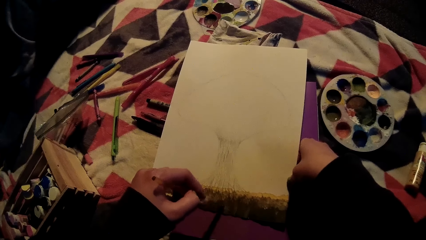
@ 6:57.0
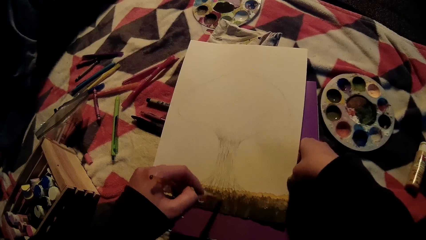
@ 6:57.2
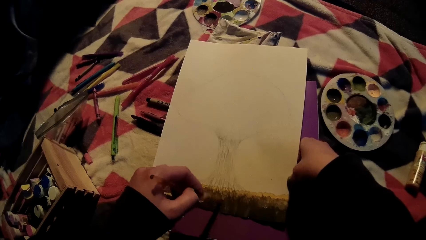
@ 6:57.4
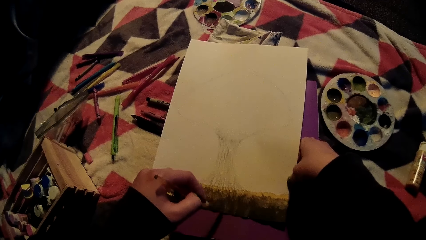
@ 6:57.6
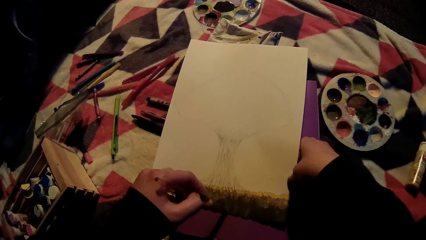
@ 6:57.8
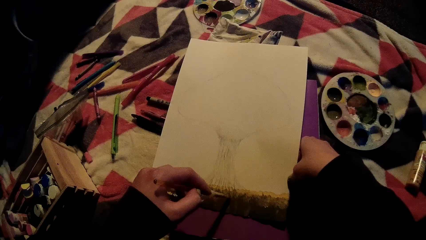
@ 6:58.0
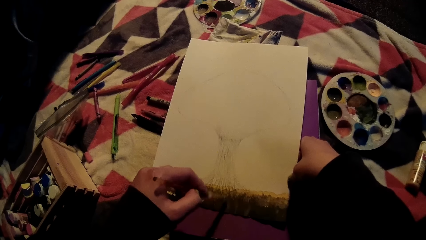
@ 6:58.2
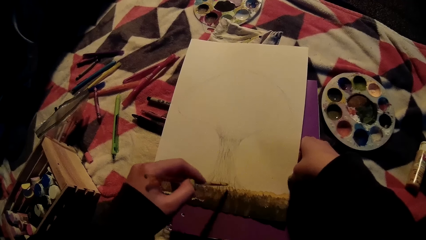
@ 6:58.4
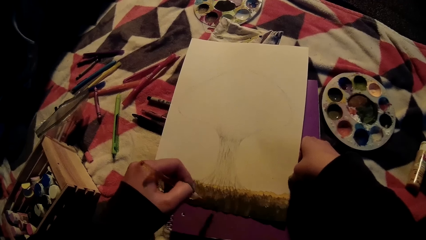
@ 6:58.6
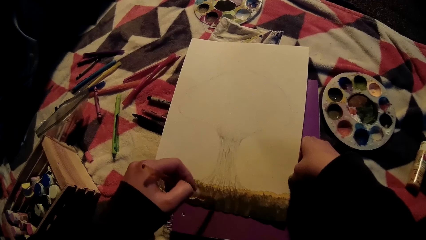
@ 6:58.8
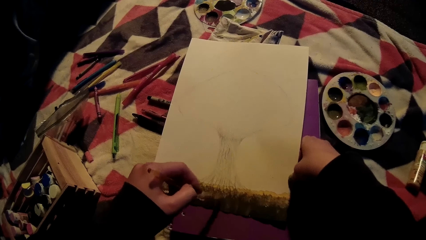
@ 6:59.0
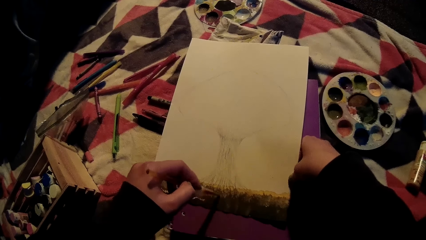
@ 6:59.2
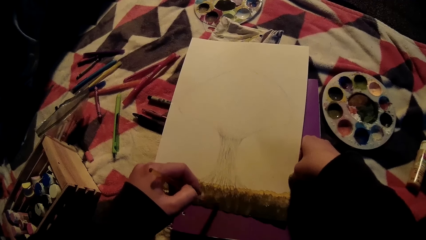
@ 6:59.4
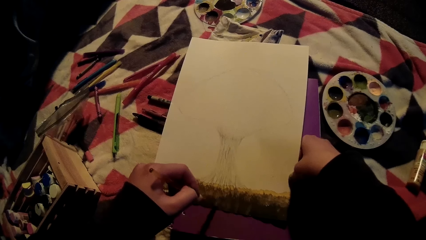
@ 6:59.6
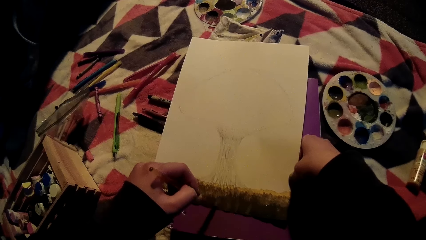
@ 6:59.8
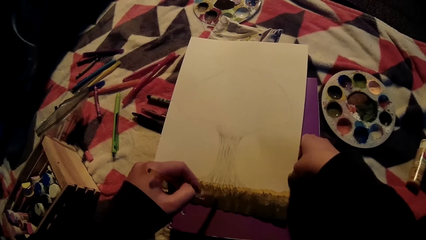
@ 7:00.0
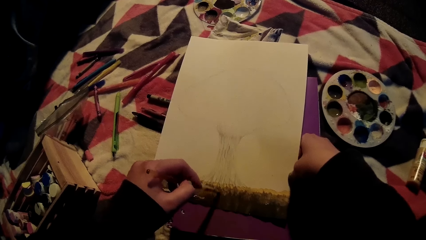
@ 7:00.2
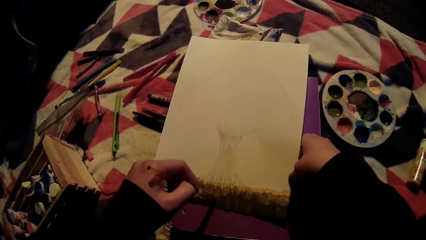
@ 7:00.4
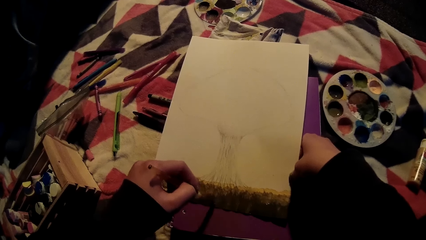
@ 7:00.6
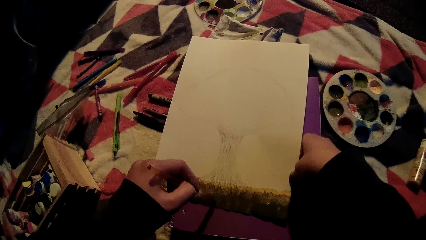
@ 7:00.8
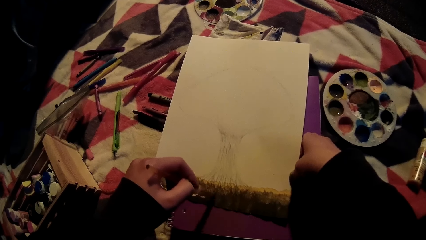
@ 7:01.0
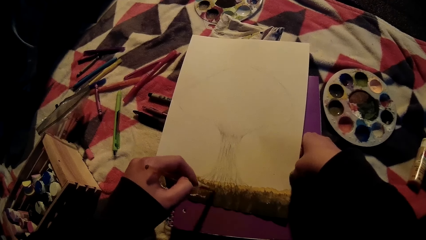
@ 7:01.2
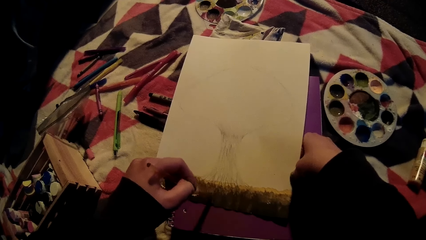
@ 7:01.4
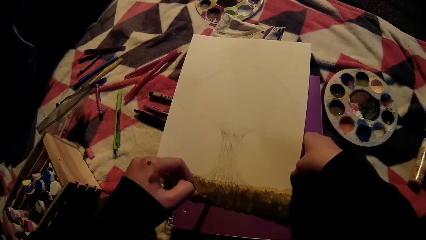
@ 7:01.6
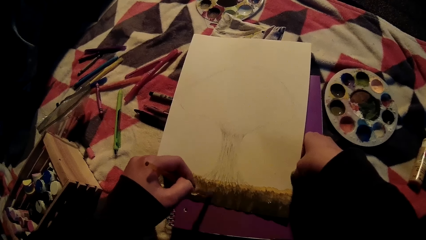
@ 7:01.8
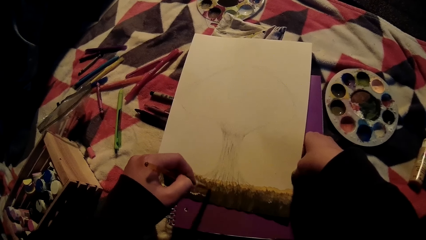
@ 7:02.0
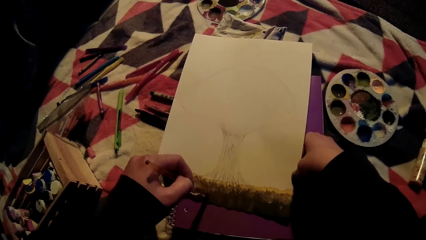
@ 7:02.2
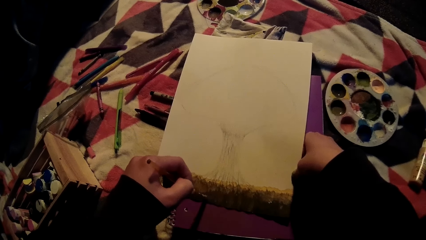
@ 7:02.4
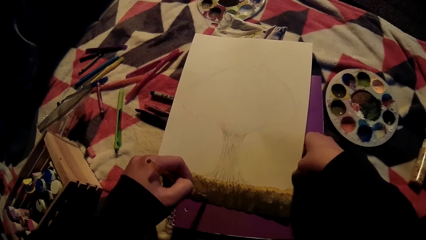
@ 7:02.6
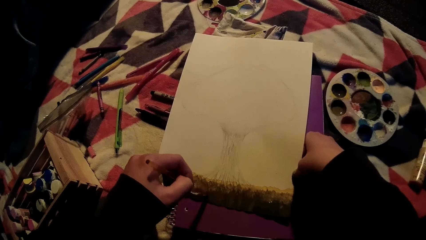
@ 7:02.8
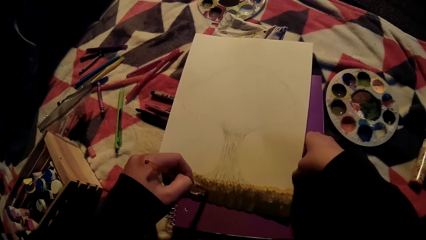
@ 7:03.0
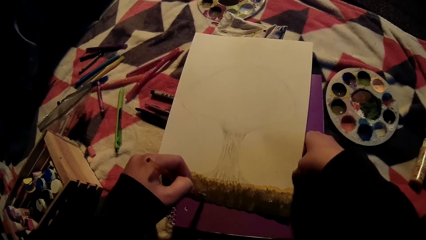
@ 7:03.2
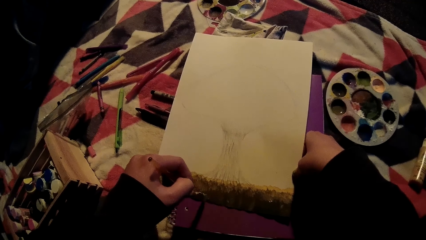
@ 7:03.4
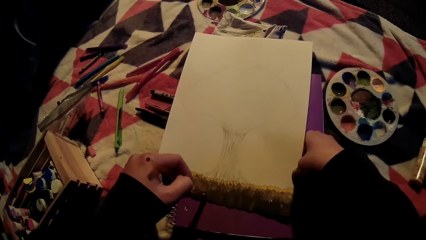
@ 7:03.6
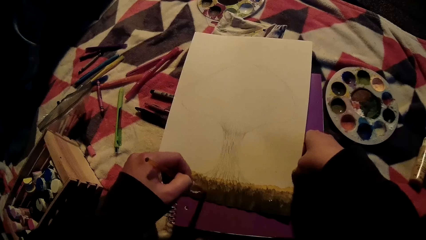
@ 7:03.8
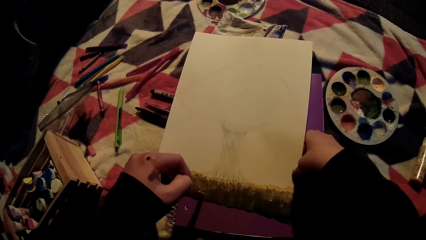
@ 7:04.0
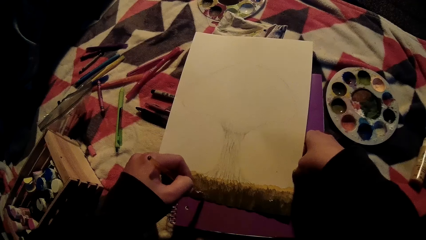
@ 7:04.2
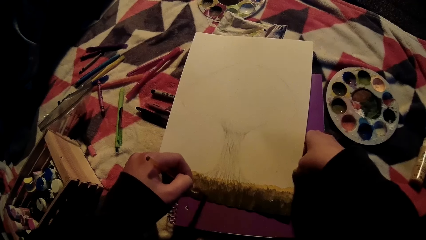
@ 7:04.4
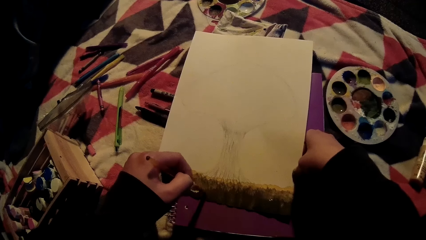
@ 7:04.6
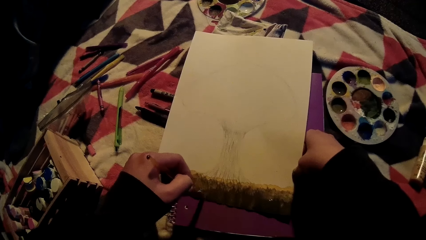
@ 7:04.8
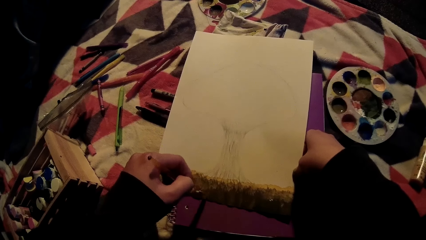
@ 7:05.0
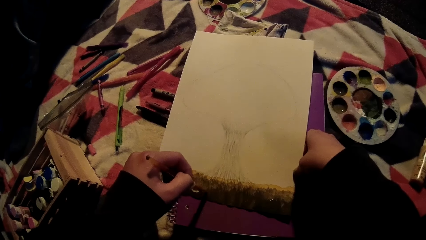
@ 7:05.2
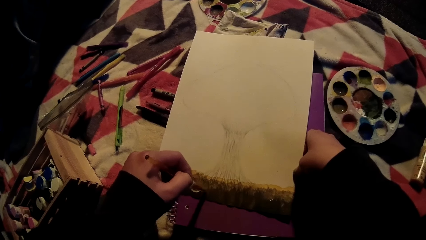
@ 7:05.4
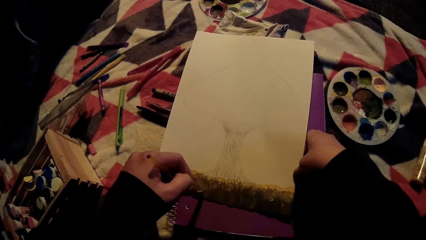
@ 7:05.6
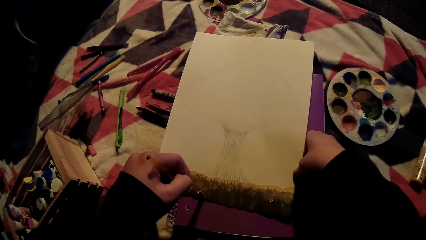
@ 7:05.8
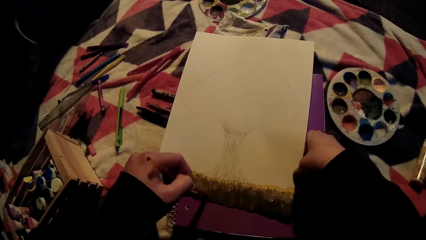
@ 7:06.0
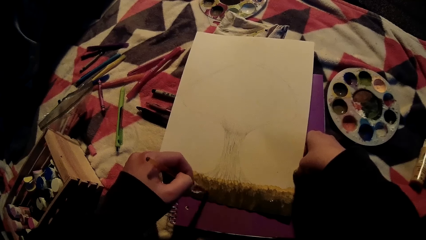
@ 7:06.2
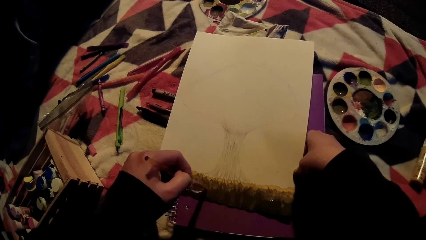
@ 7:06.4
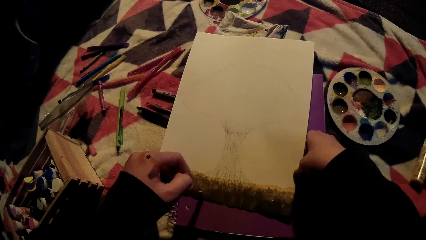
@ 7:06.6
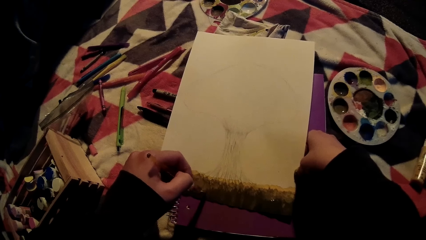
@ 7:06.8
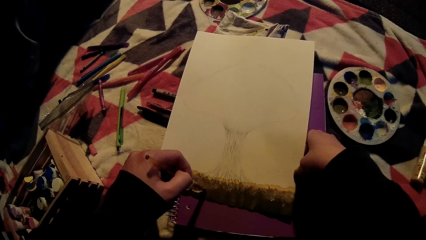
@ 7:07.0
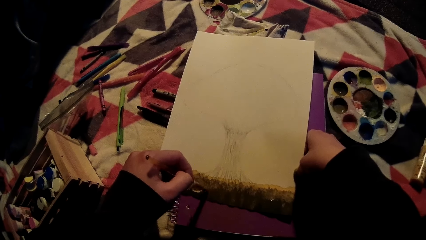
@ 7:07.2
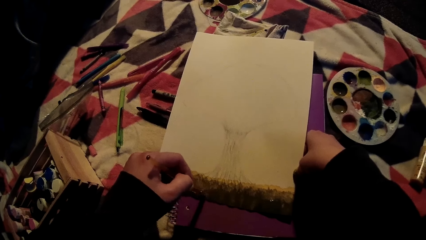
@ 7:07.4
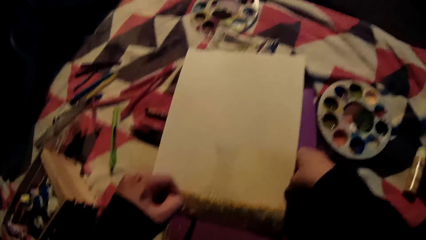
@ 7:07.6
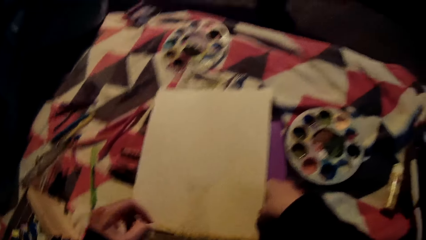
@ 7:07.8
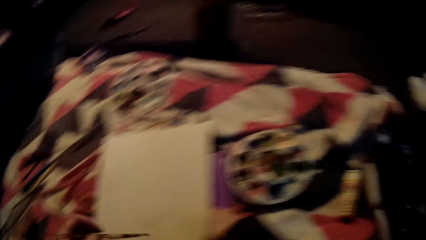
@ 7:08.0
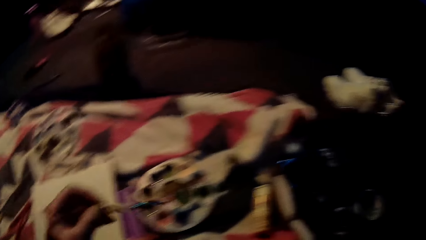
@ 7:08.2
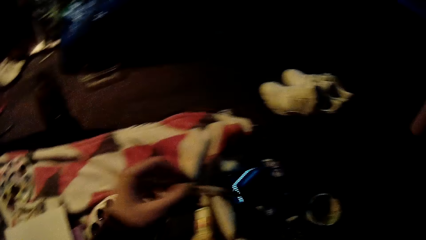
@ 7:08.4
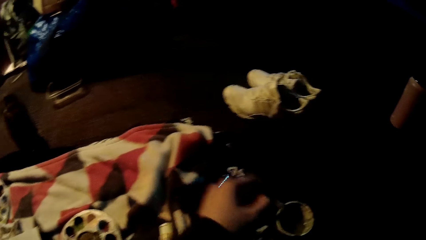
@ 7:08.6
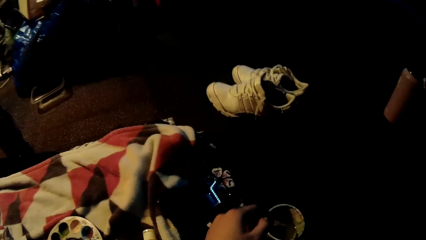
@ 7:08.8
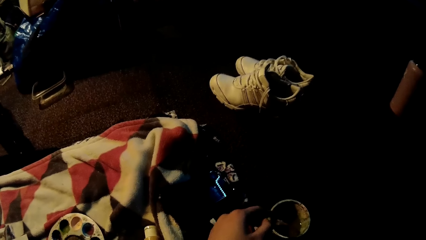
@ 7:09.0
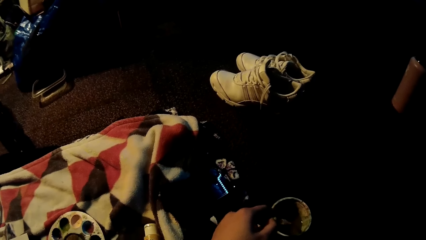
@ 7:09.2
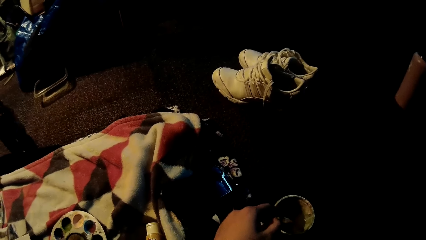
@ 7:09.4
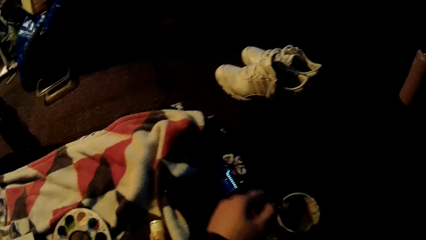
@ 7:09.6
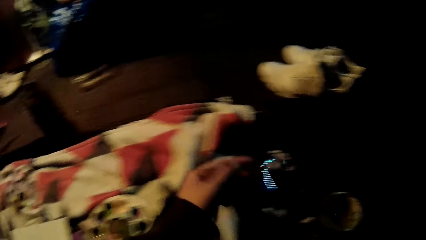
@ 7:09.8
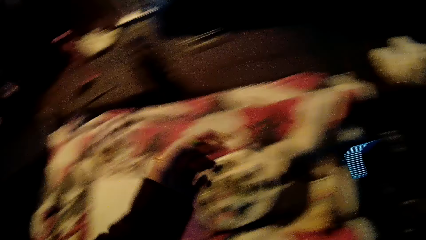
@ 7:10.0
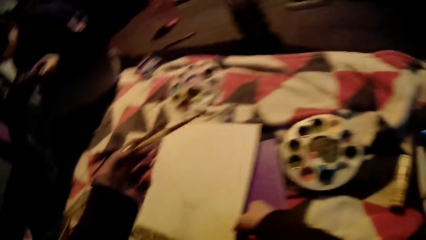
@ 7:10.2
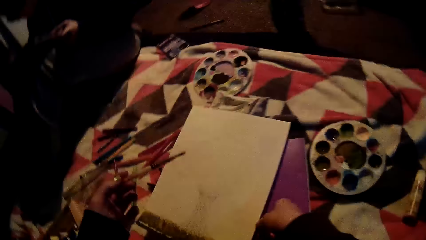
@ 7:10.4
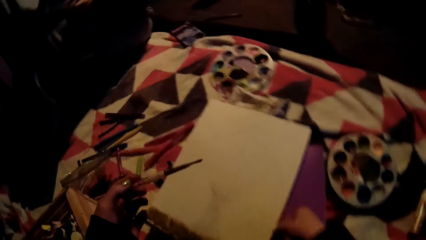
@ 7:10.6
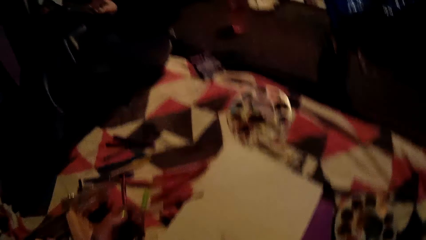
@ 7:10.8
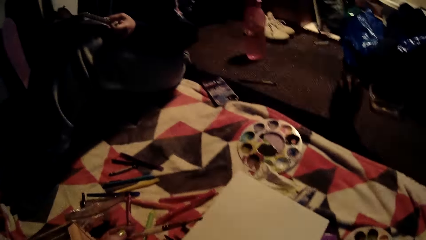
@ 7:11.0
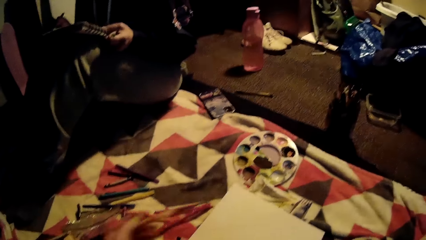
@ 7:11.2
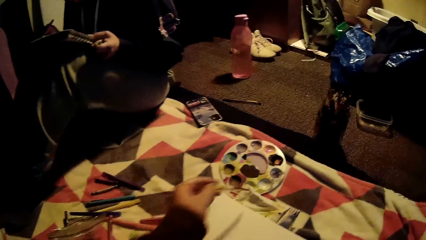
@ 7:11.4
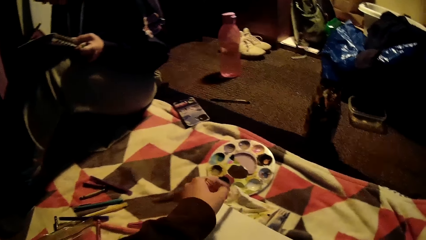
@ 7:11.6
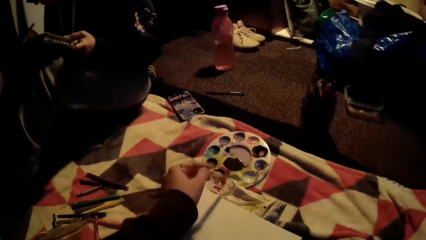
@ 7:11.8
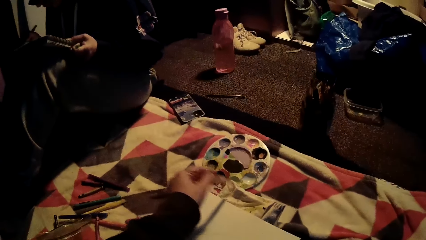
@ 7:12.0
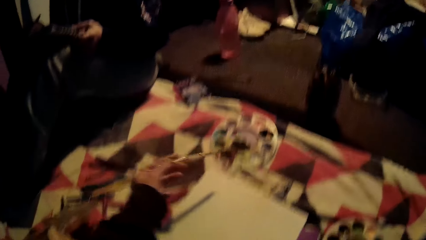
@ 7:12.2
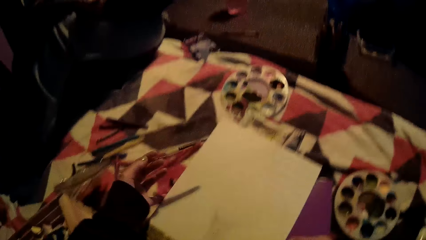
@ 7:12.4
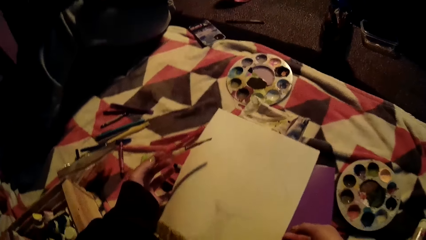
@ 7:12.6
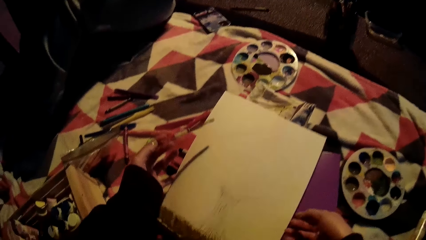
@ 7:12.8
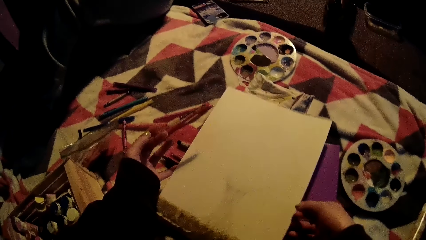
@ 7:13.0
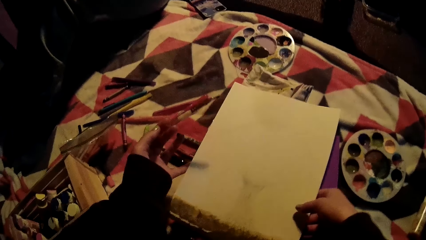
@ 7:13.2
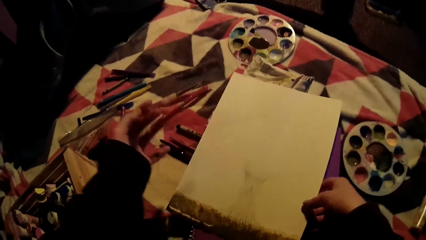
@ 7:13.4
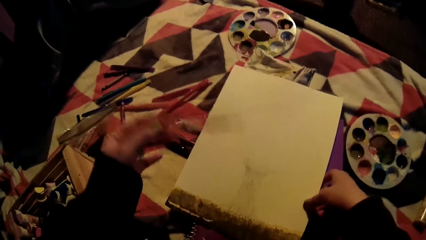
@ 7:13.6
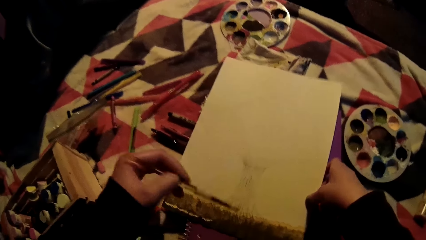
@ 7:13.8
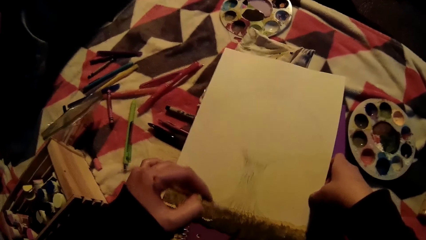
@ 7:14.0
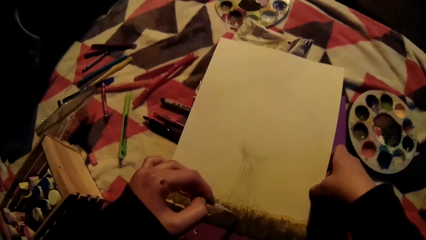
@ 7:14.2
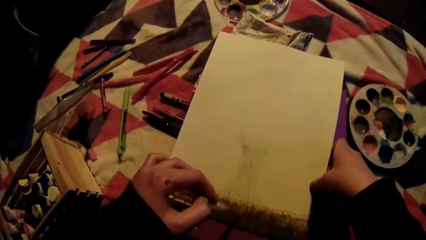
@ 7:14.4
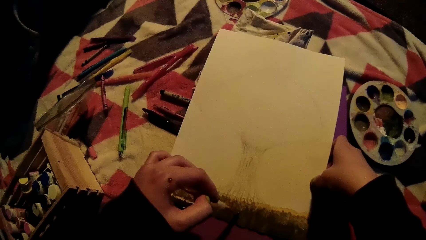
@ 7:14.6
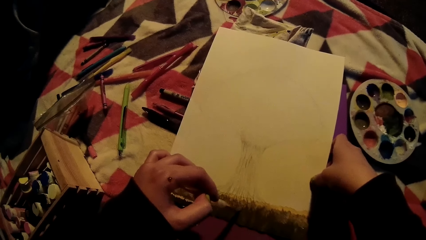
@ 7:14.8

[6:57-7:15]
The camera wearer dips the brush into the container with her left hand. She rubs the brush on a cloth, moves a paper, and paints.
